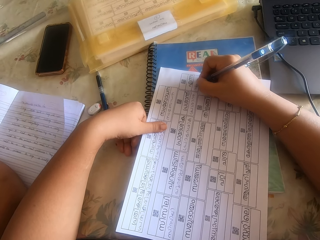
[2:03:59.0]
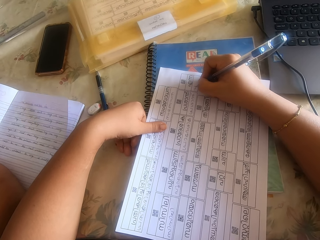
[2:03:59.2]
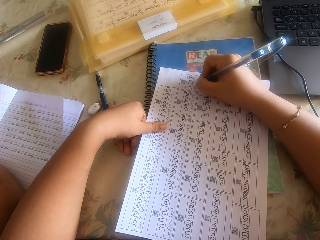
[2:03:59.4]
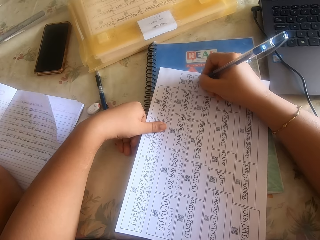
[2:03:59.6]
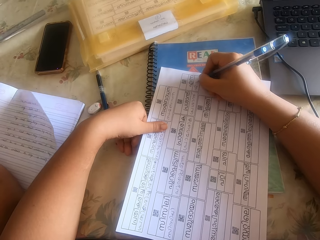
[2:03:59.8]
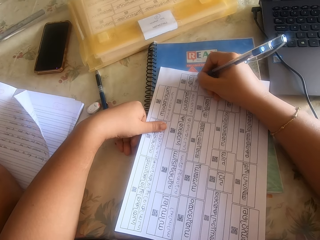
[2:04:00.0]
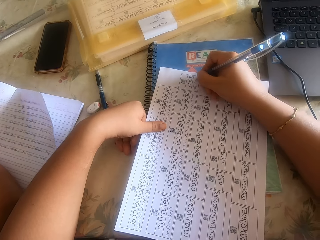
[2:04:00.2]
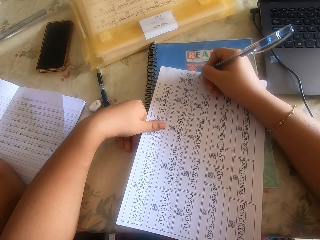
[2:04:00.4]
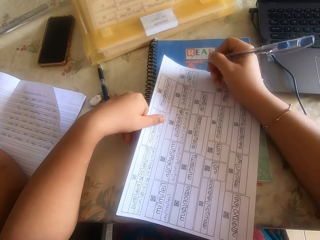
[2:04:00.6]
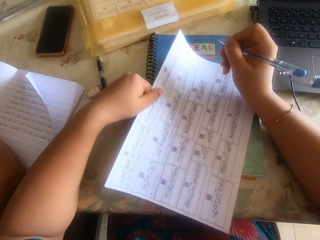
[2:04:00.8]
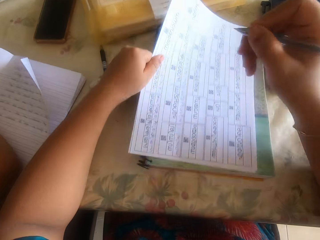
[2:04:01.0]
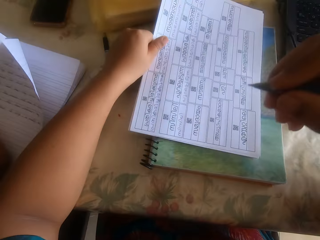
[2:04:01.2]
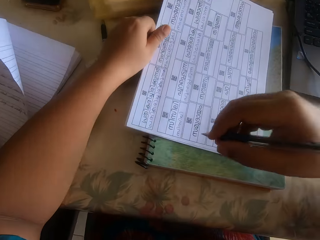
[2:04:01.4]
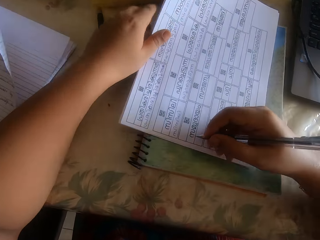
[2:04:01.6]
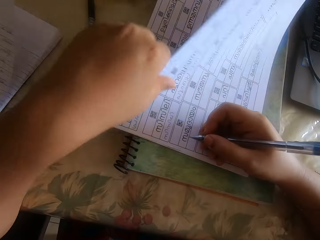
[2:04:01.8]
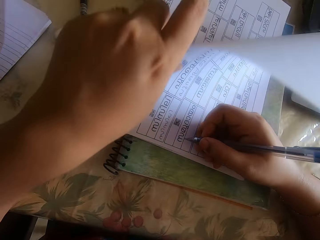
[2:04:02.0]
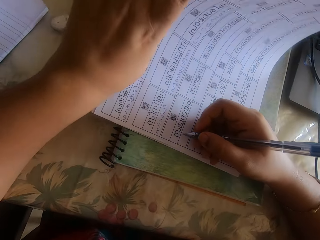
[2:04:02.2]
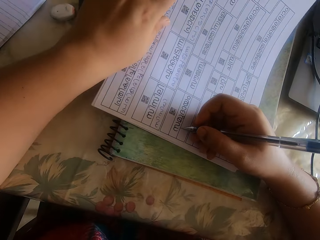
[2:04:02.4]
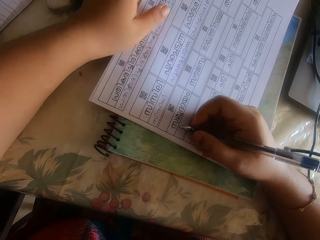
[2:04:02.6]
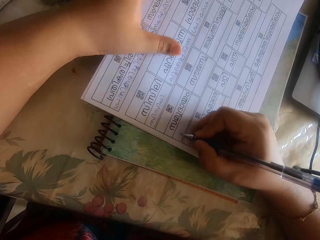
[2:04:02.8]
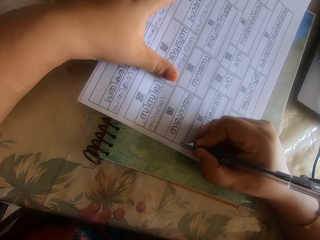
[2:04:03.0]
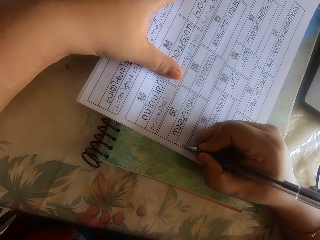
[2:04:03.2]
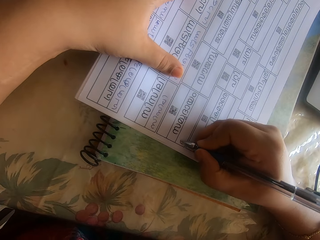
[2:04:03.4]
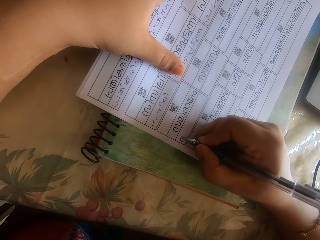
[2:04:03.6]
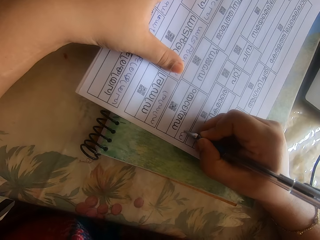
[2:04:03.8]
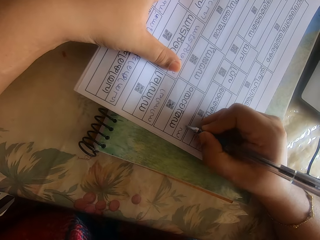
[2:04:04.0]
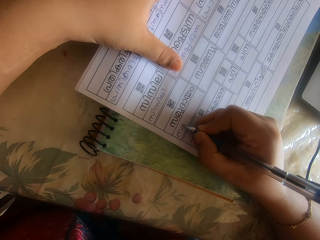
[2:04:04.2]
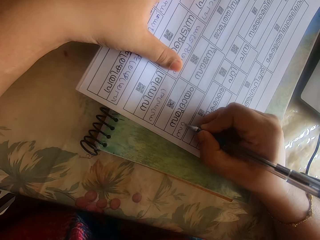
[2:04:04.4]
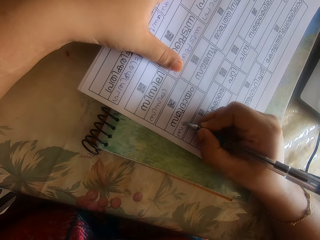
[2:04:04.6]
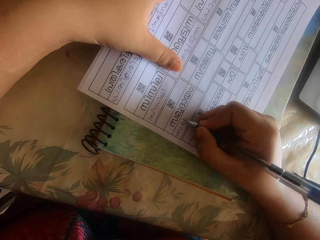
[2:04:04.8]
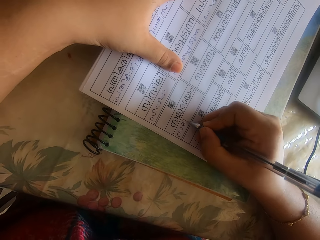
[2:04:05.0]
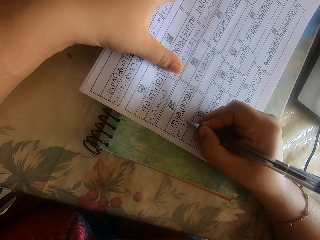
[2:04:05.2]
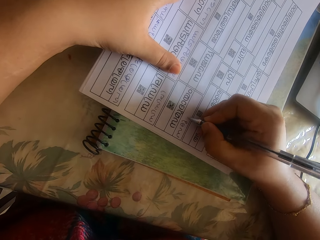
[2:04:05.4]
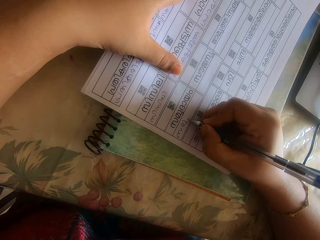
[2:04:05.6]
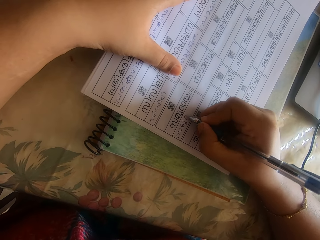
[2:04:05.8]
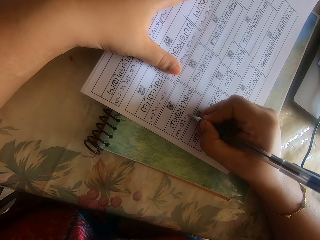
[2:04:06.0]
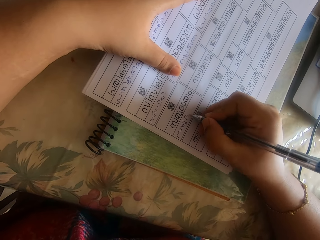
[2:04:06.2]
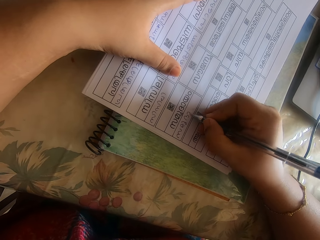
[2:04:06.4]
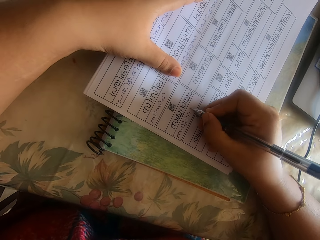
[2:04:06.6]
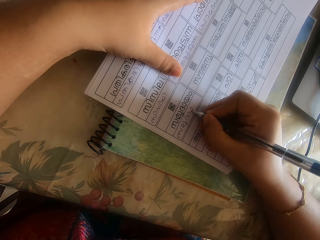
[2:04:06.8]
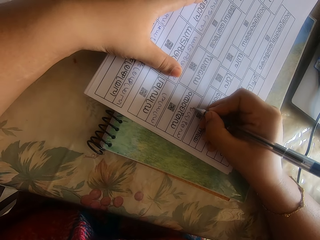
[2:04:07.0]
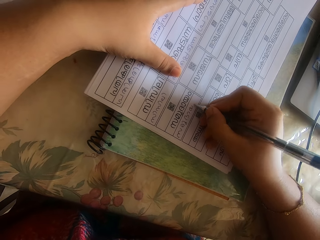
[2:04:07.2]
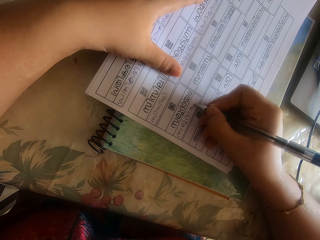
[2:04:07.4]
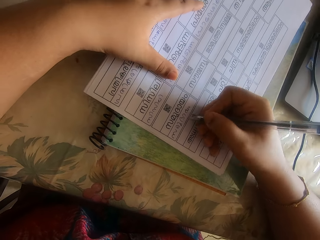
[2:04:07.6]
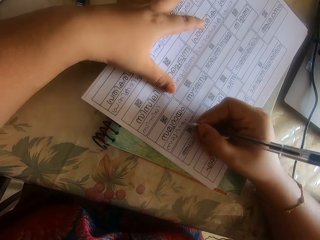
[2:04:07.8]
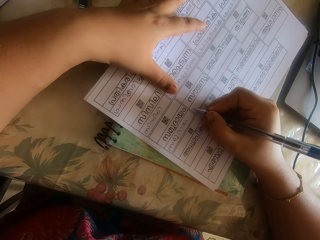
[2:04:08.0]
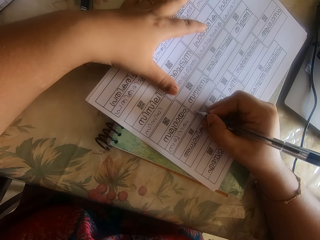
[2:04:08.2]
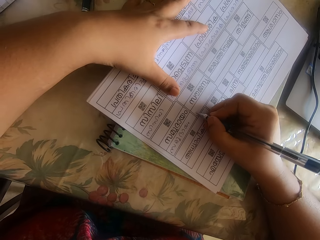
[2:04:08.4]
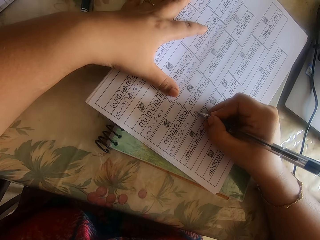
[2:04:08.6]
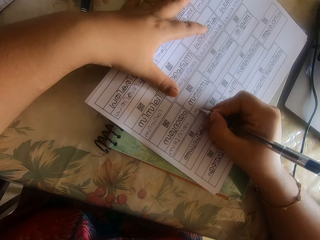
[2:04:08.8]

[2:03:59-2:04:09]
The camera wearer adjusts the paper pile with her left hand. She holds down the paper pile with her left hand. She writes on the paper on the paper pile with a pen in her right hand.

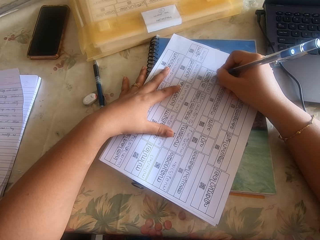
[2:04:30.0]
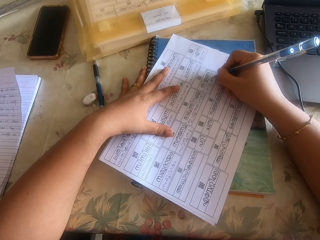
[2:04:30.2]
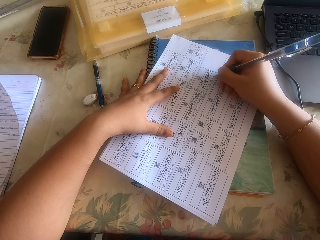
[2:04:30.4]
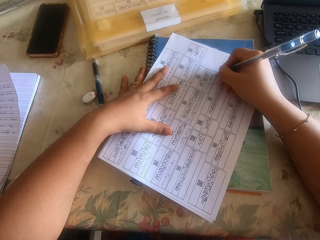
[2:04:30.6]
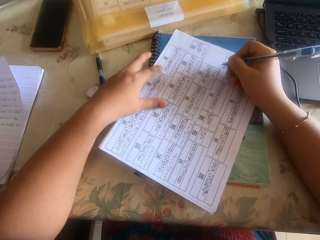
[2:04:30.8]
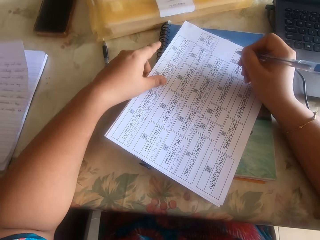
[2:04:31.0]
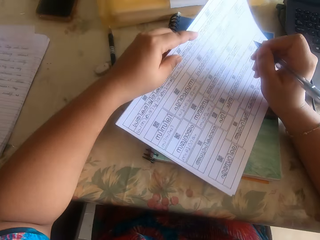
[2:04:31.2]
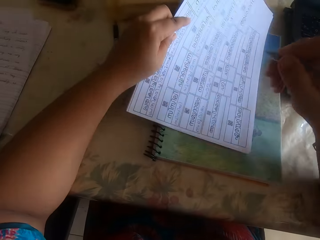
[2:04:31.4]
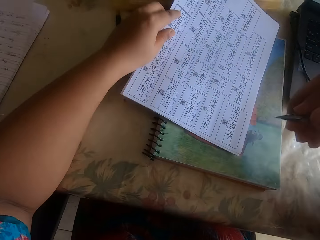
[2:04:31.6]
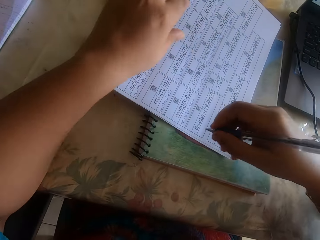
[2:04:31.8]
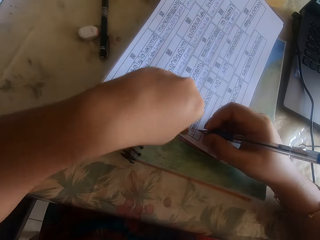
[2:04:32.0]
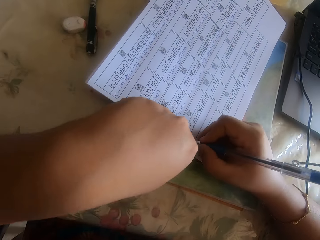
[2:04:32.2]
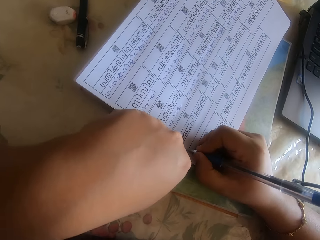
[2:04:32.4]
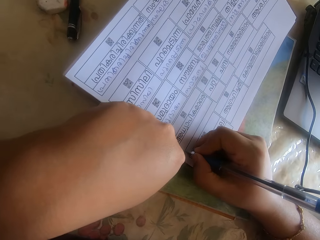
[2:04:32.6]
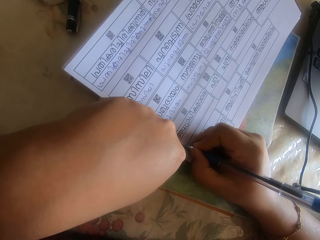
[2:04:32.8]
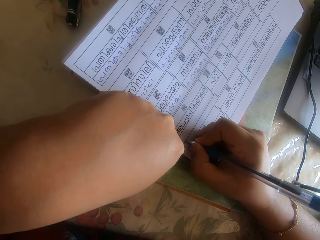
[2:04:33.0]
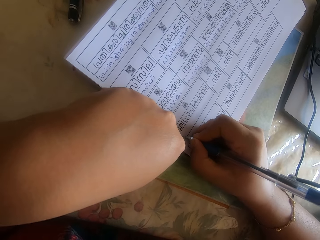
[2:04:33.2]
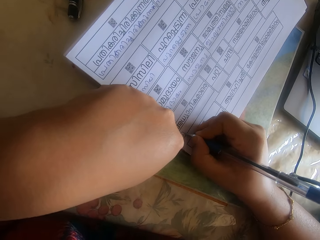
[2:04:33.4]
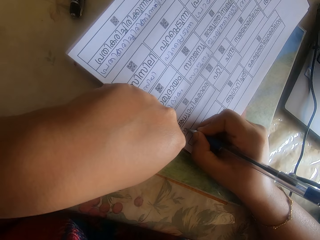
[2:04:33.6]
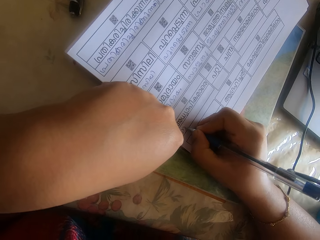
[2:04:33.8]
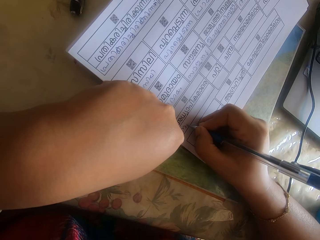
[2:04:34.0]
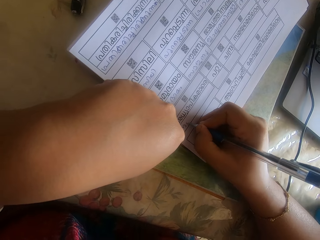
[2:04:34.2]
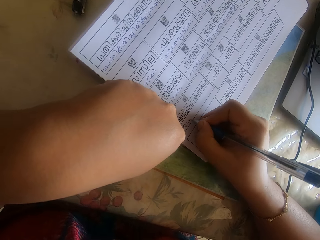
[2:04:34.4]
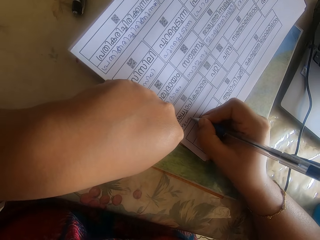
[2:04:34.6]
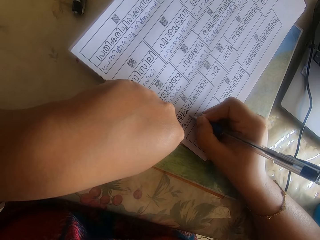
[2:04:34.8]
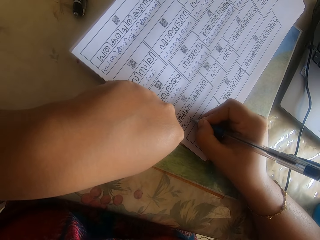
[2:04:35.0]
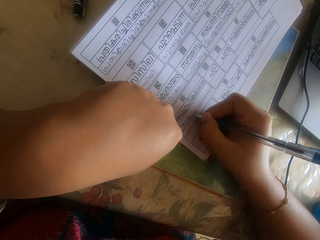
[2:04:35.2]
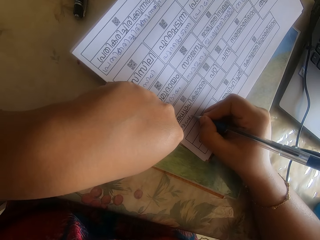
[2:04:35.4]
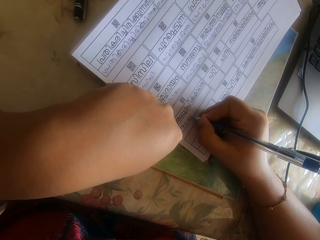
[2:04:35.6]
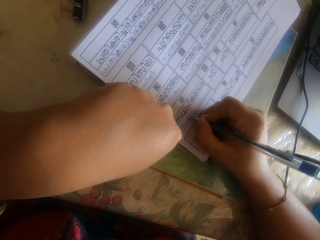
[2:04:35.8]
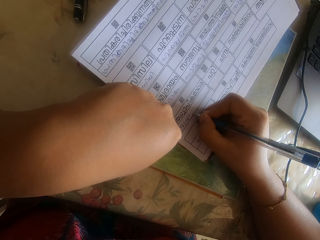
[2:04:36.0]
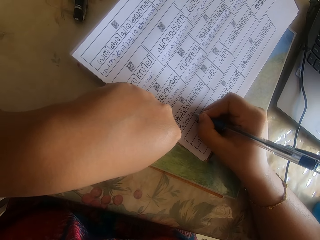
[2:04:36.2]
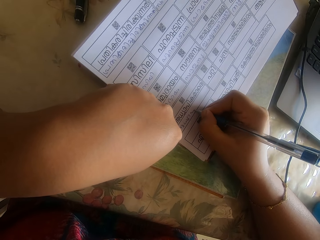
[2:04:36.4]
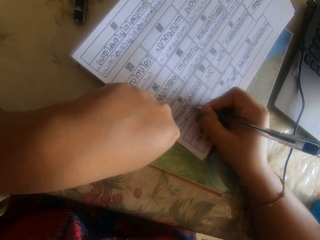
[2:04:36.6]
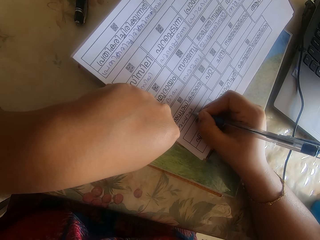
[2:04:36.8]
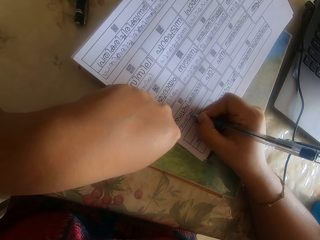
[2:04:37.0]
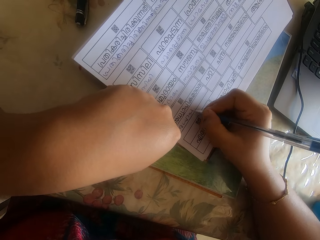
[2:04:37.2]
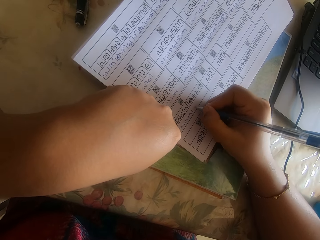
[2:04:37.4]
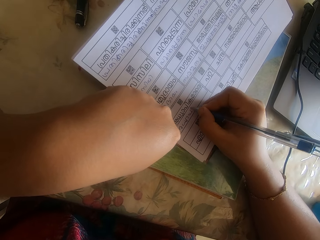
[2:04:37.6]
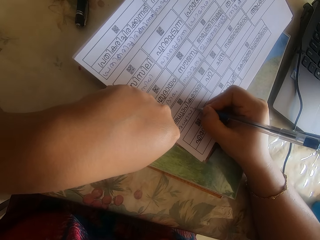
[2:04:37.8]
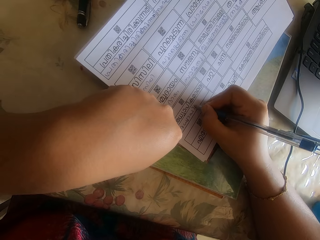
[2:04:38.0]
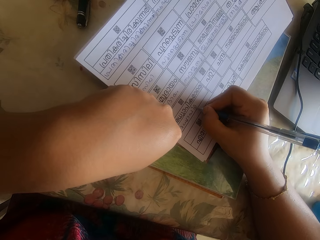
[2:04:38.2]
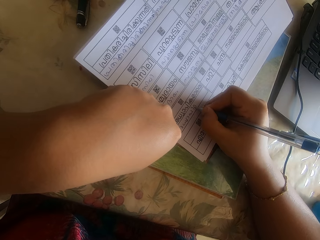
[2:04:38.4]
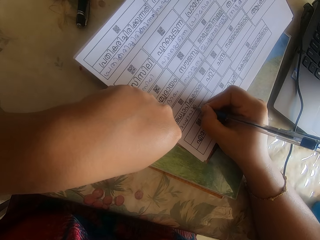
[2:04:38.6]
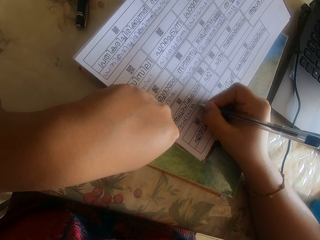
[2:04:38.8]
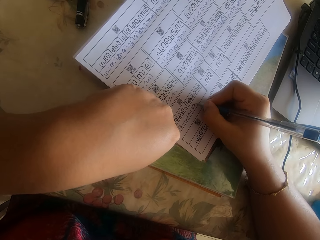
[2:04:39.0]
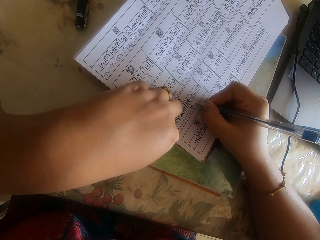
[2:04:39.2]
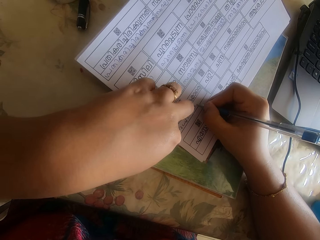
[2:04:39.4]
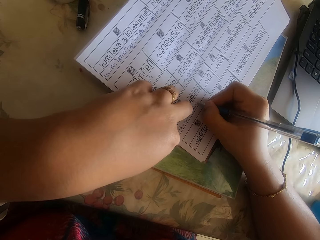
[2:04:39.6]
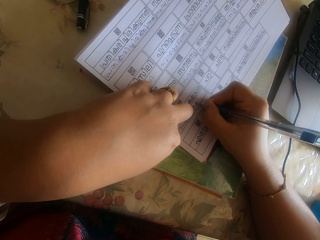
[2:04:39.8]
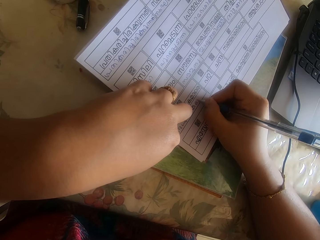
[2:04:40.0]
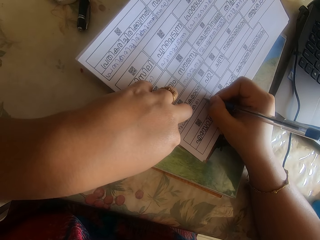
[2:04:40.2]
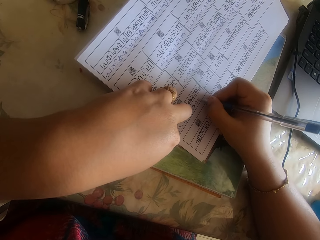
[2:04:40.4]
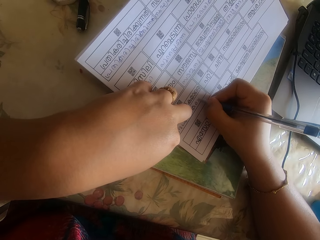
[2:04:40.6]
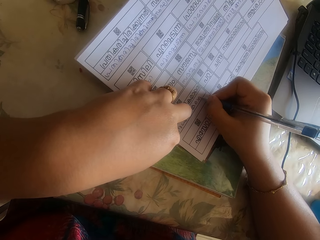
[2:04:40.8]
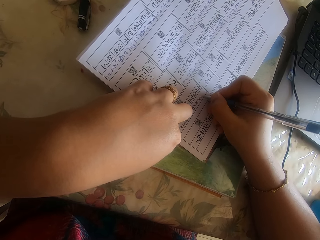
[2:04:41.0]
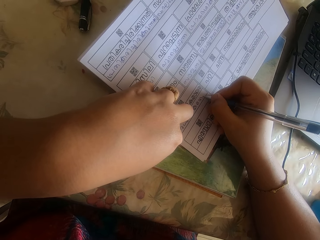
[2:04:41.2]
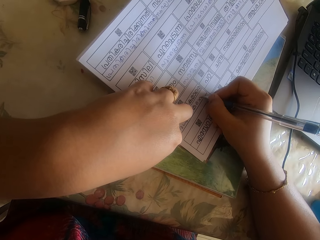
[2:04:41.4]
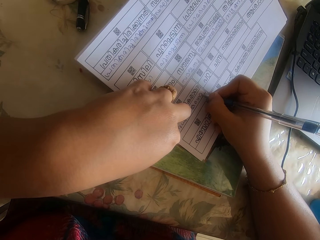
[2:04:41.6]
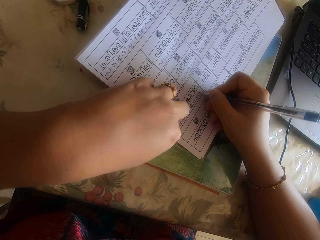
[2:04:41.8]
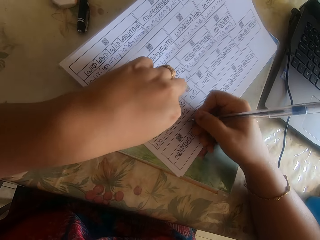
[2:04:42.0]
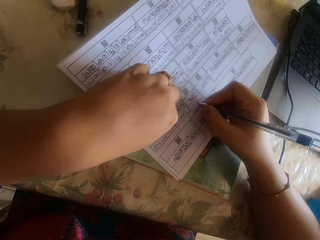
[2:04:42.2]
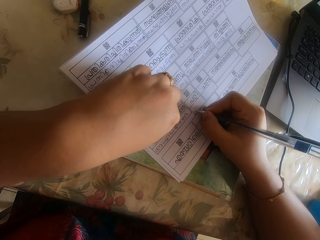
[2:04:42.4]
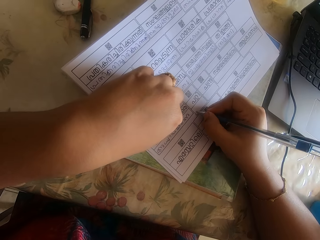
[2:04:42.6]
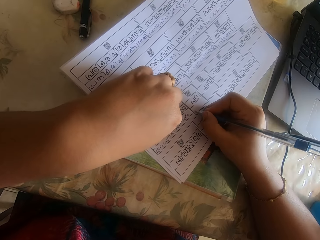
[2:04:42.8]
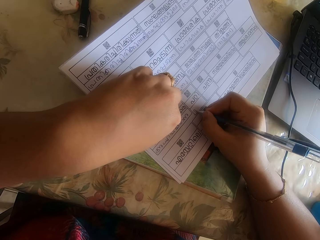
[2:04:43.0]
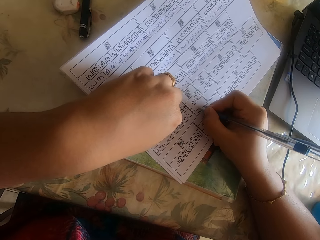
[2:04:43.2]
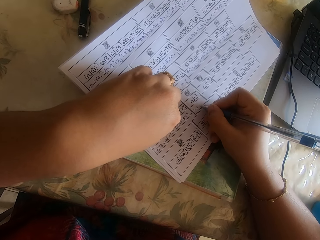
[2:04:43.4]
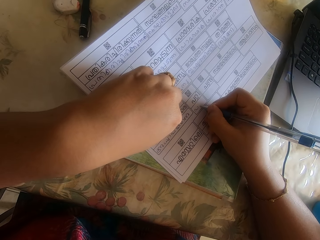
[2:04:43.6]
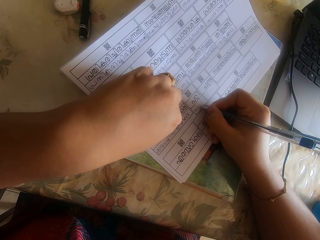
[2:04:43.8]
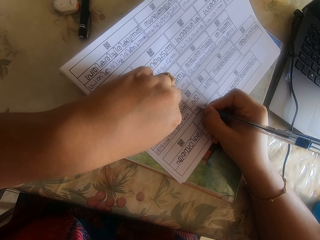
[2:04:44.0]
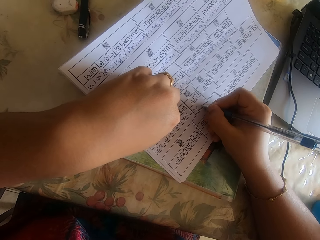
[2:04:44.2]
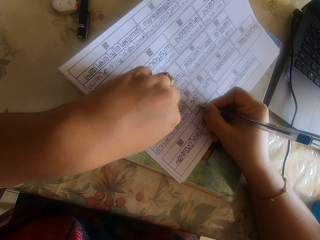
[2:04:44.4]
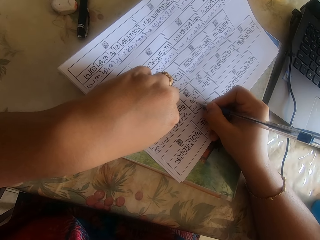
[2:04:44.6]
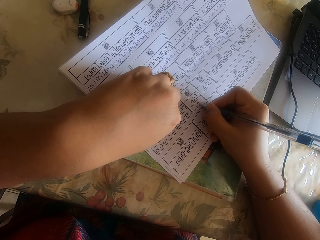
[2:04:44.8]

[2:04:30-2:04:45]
The camera wearer adjusts the paper pile with her left hand. She holds down the paper pile with her left hand. She writes on a piece of paper. She moves the piece of paper. She writes on the piece of paper.
